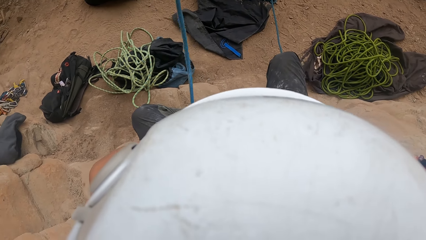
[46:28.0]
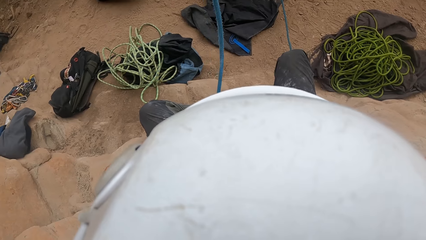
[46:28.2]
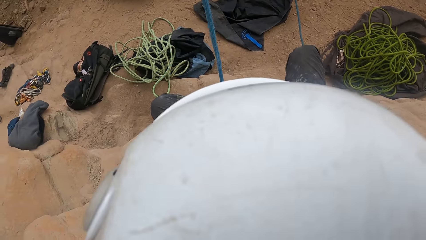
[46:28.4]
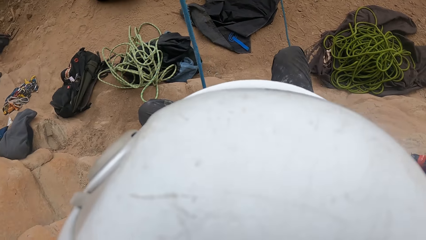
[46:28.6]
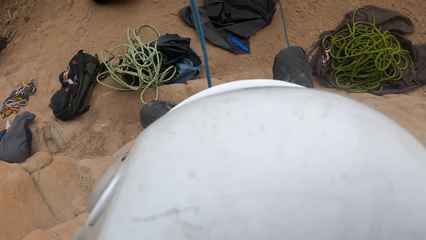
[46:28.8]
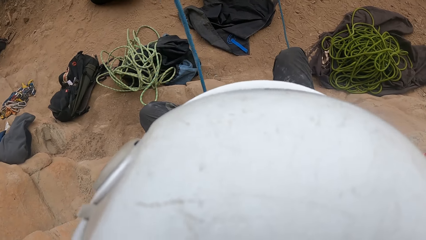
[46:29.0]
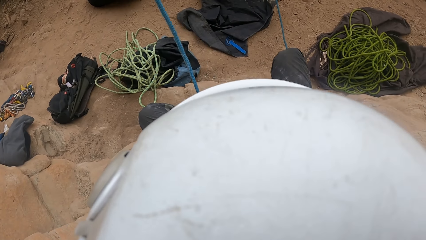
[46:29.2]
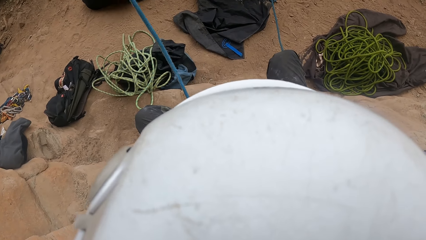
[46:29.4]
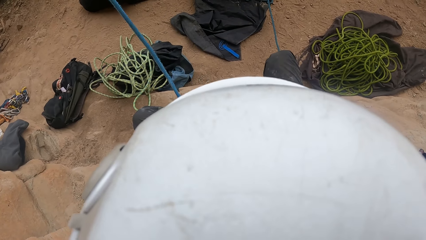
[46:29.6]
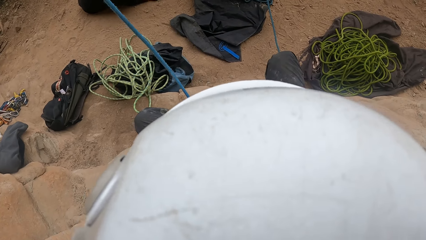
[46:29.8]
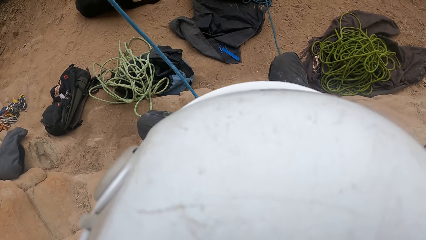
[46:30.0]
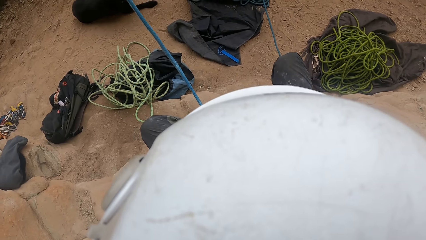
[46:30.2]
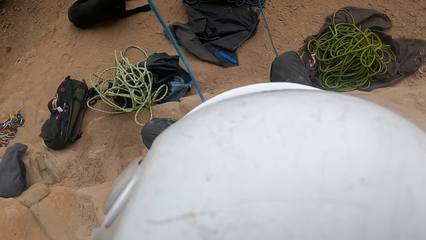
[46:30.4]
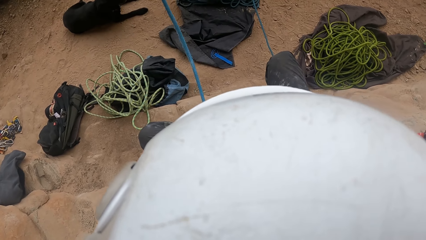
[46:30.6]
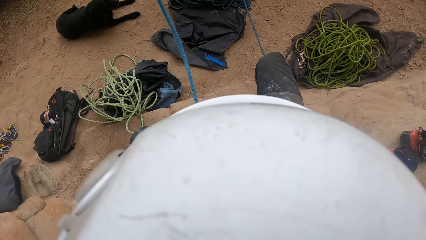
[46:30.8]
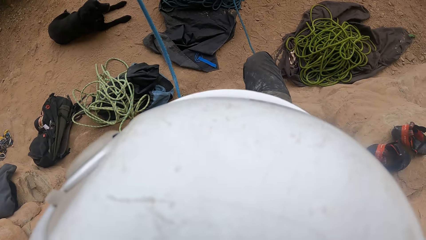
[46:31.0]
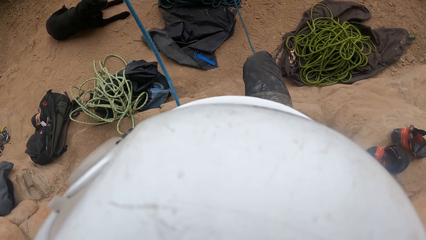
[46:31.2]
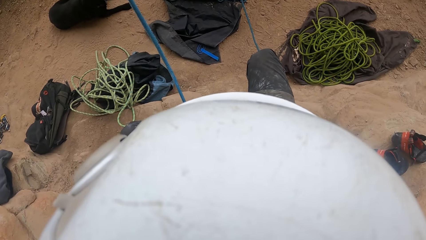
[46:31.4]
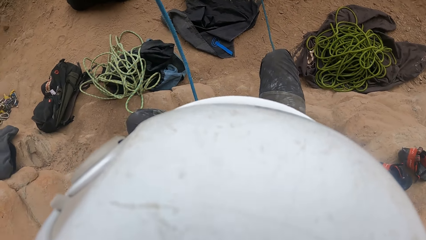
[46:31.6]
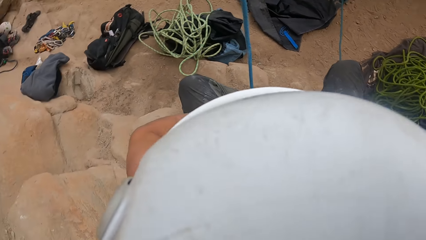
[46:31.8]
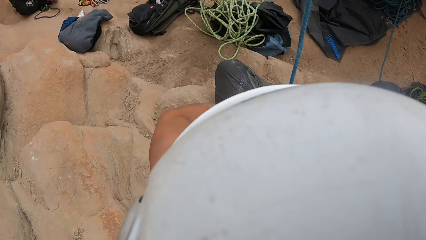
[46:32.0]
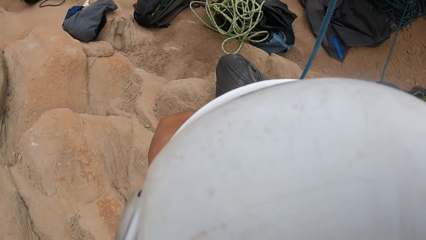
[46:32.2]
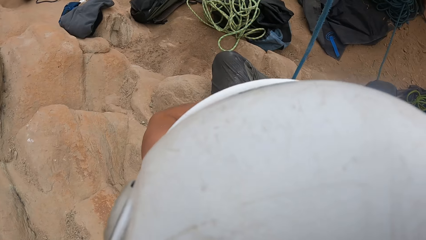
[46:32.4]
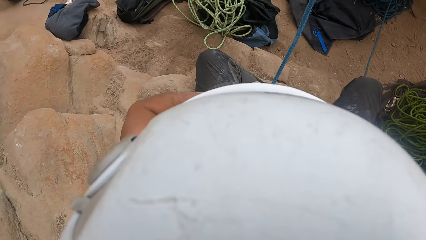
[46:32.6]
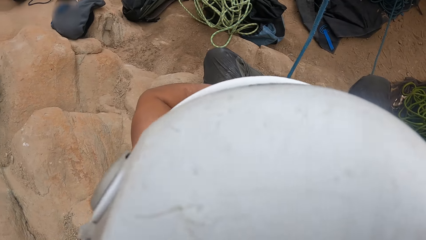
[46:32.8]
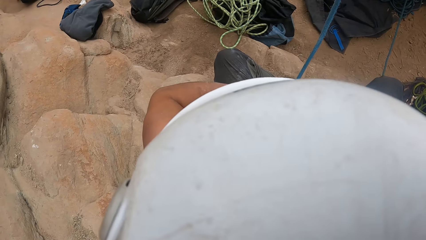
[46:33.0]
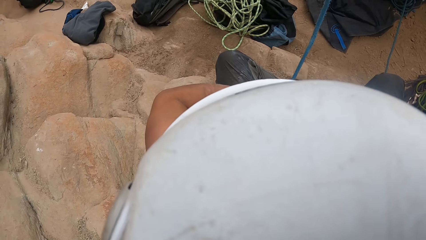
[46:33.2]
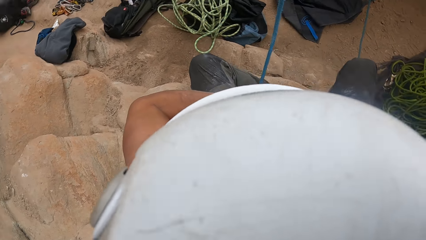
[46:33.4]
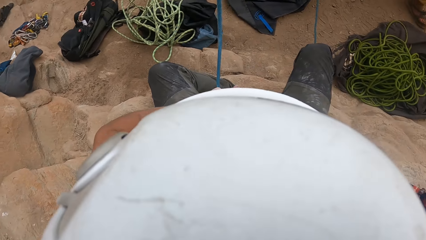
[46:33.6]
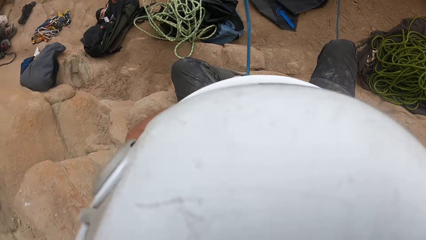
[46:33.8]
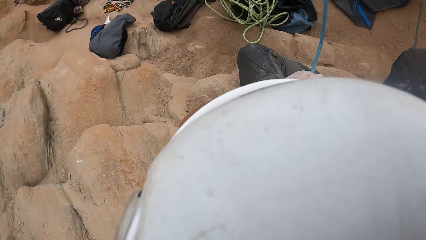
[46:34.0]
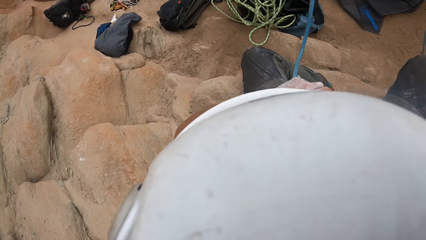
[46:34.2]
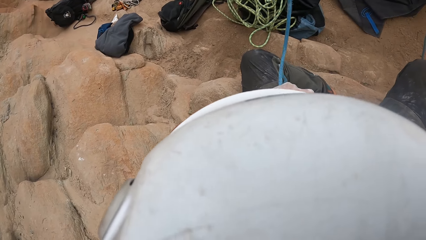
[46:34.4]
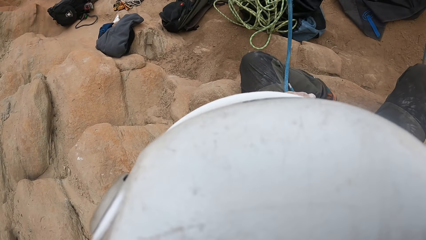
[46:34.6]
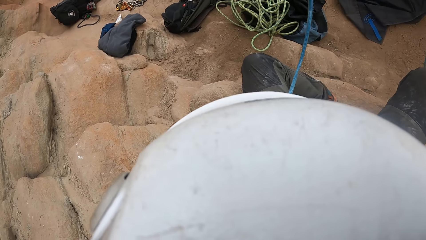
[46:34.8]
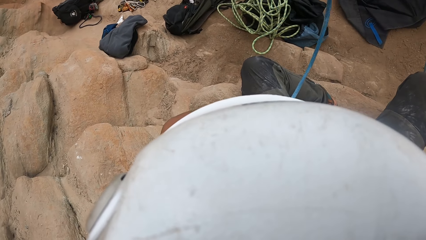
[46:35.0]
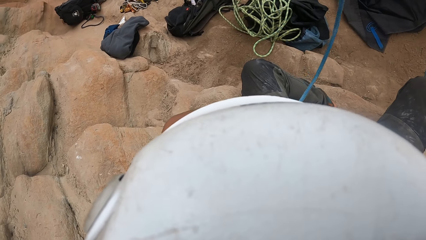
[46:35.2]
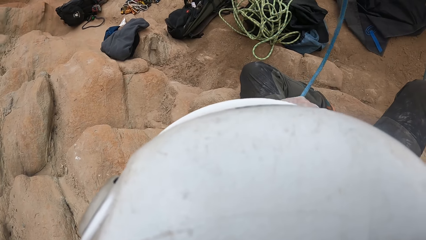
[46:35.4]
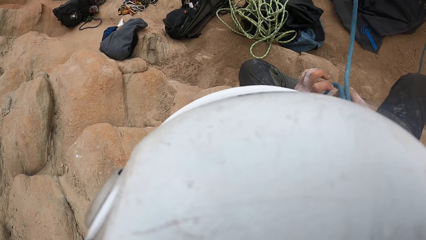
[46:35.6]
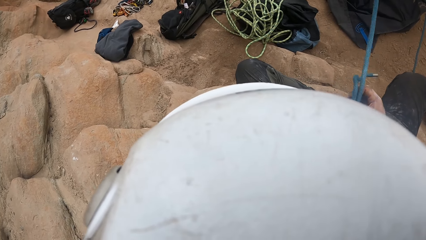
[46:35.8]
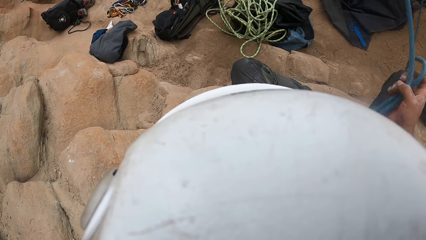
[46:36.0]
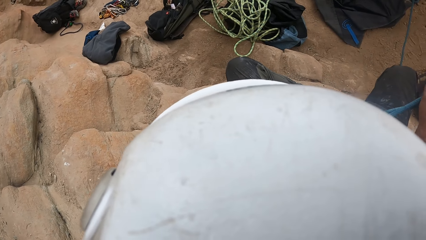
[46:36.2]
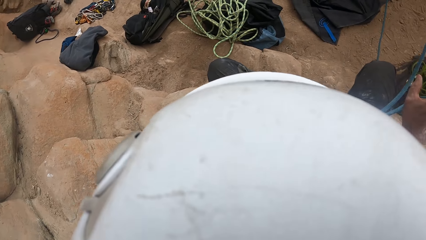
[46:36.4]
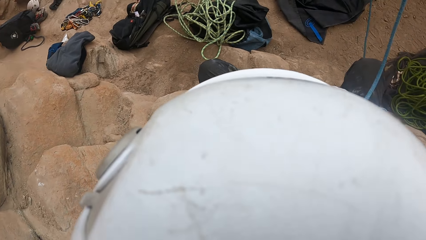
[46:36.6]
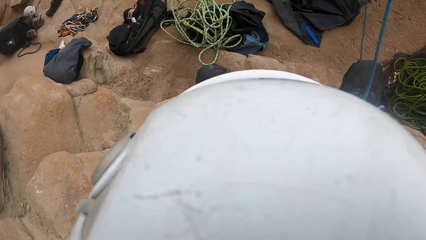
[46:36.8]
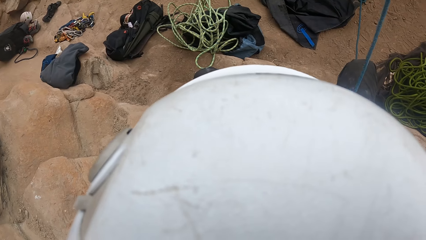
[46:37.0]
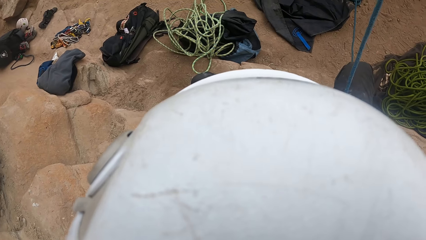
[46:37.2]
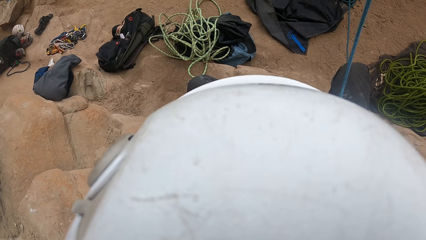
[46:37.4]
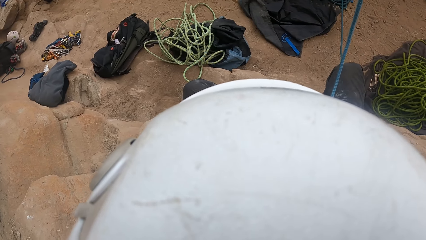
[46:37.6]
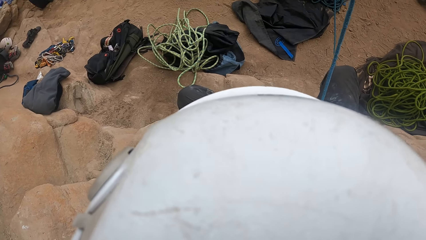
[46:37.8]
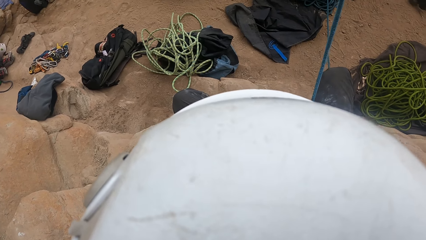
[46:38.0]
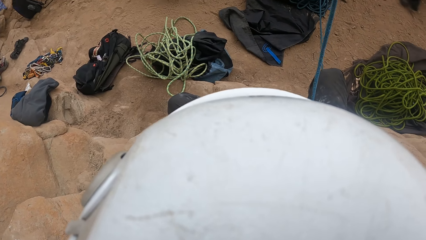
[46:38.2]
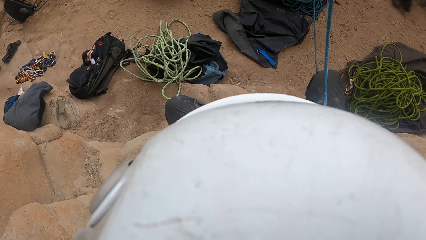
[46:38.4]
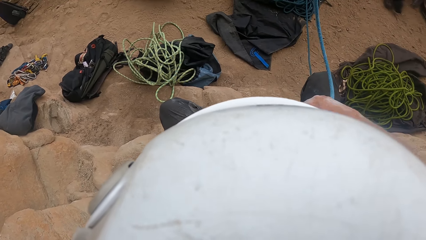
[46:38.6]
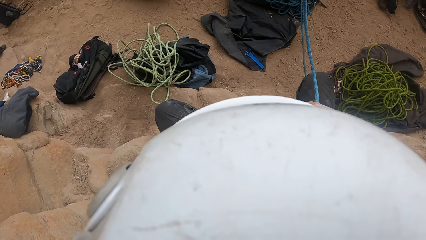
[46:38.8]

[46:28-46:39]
The camera wearer looks around.

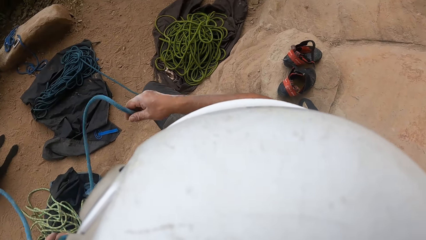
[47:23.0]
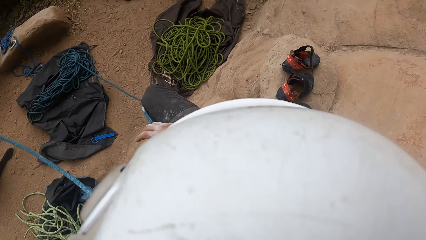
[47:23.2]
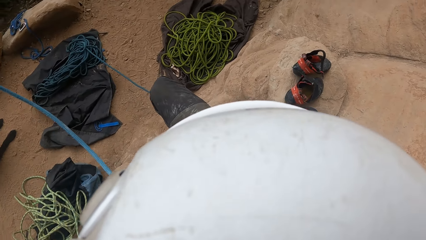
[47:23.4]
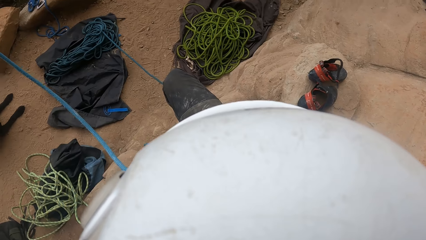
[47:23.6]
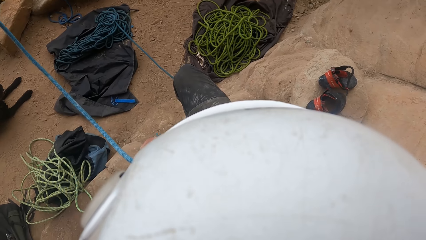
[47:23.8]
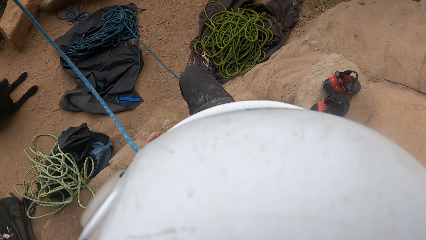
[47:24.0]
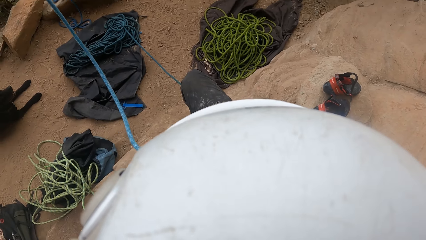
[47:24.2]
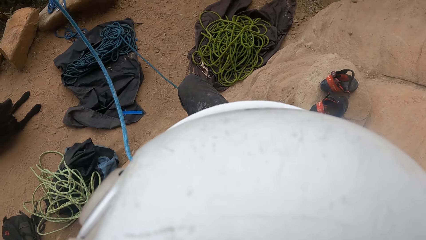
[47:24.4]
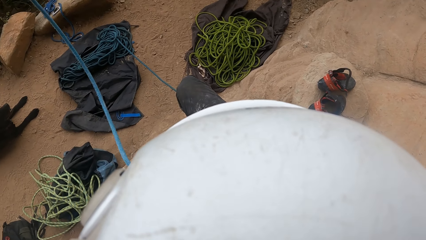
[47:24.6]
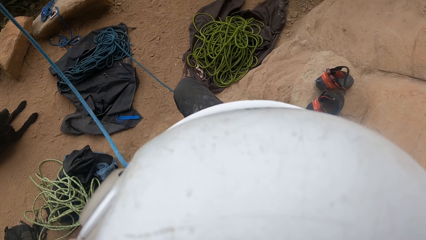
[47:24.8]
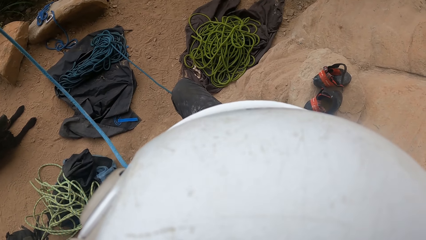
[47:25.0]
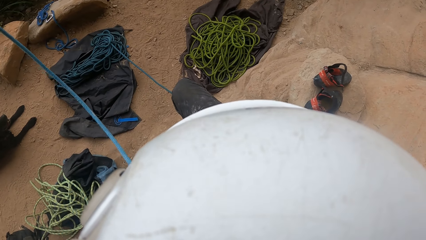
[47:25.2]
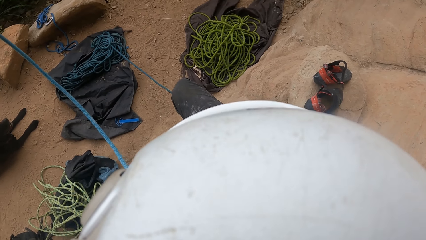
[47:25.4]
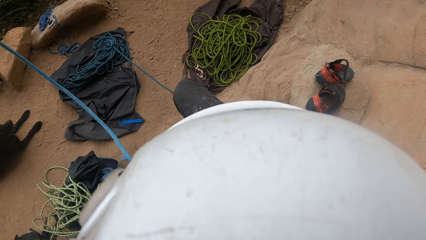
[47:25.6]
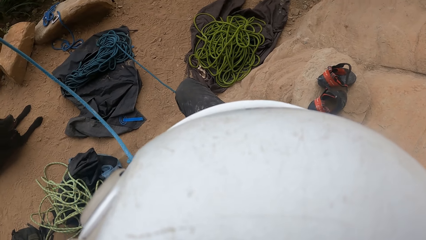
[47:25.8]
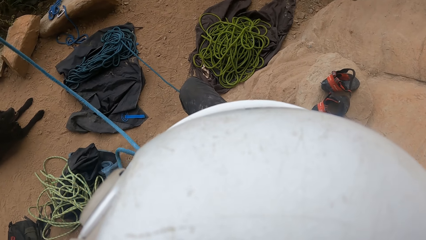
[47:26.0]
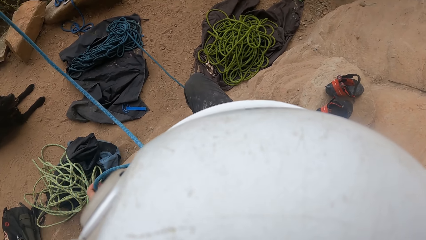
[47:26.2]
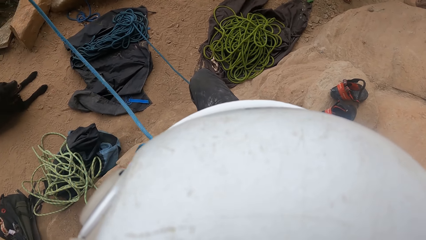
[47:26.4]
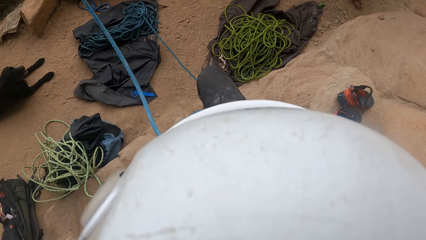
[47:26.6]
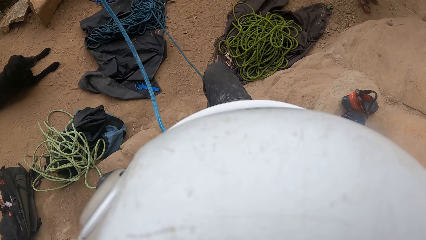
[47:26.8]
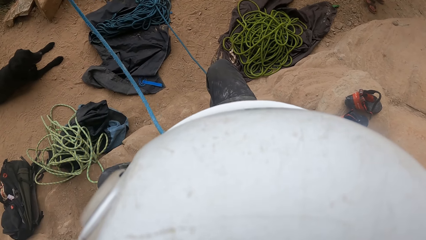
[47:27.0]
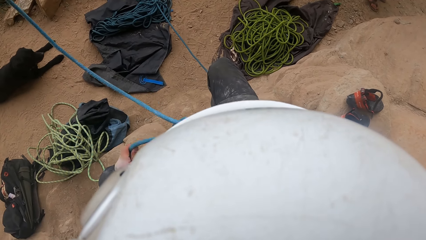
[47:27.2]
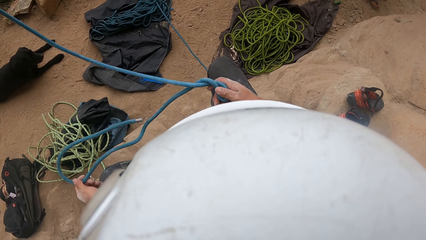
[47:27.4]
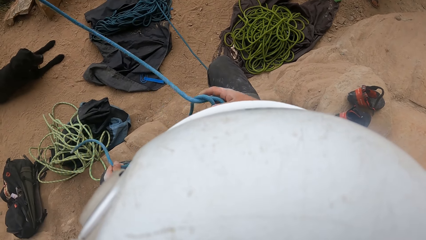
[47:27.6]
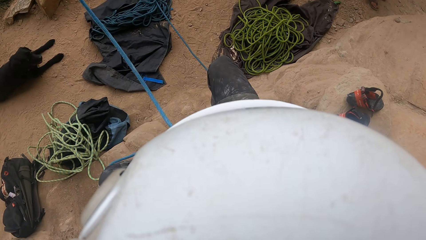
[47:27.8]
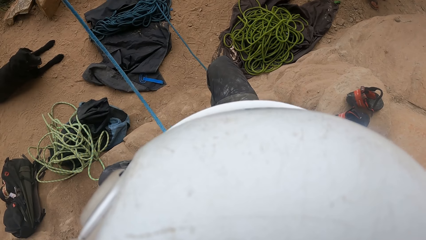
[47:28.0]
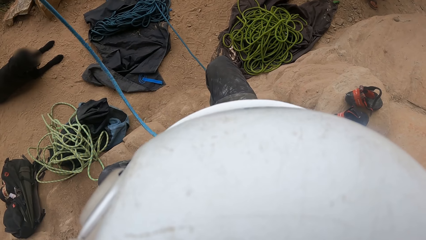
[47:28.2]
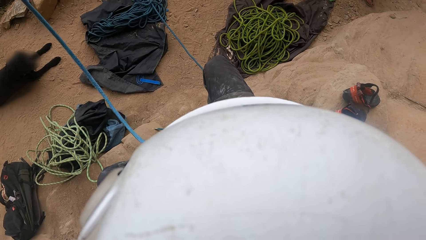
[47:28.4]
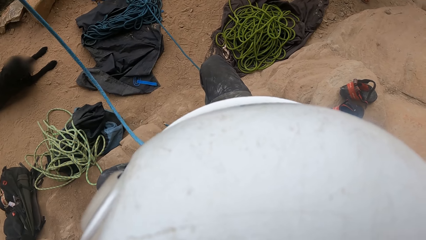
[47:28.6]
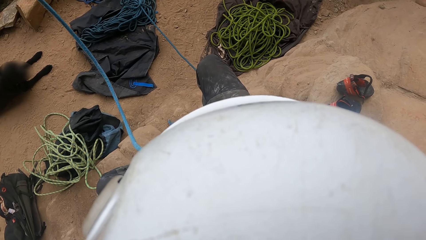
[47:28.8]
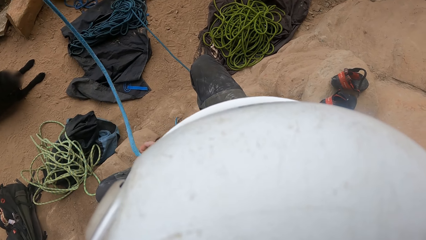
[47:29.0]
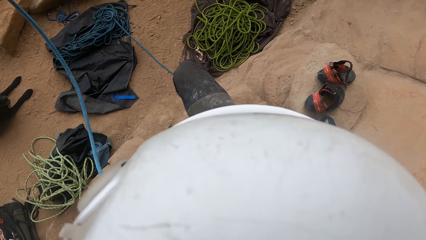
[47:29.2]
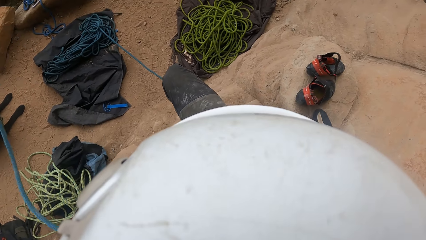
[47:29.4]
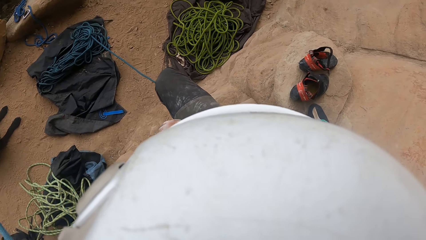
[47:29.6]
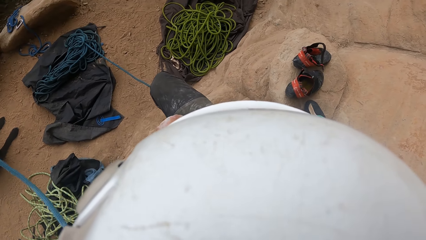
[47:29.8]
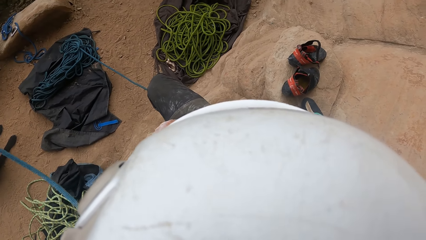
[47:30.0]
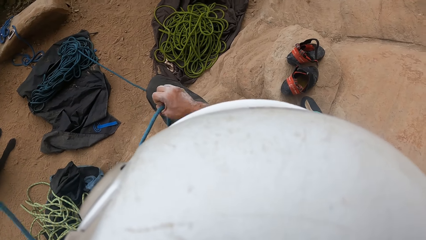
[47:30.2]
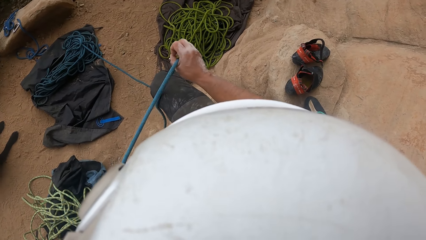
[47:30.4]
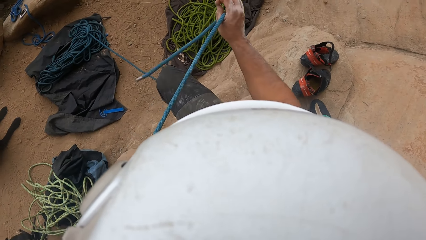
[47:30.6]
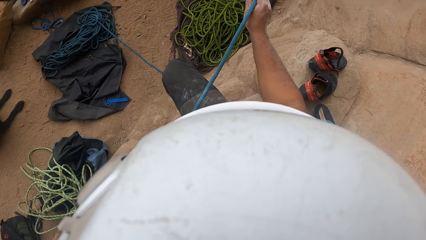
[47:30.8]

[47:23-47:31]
The camera wearer removes the rope from the waist. They untie the rope.
